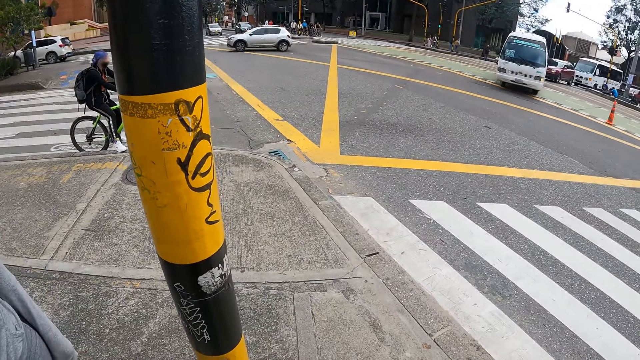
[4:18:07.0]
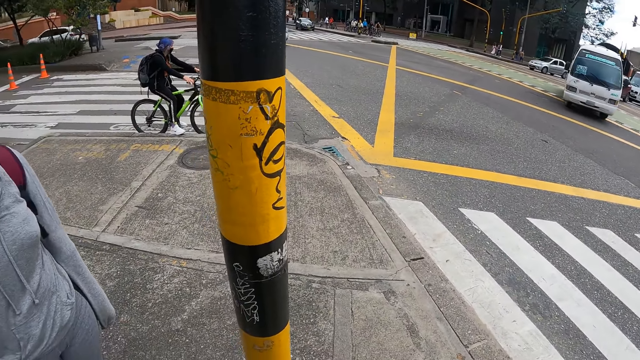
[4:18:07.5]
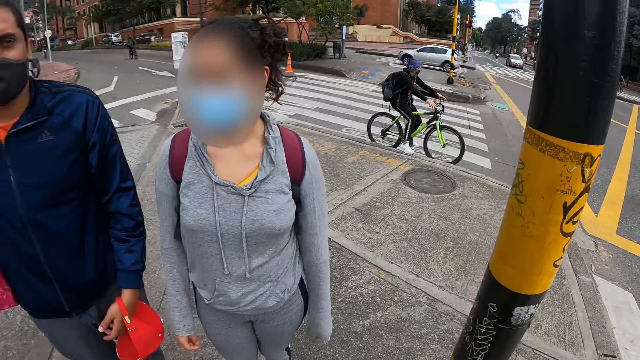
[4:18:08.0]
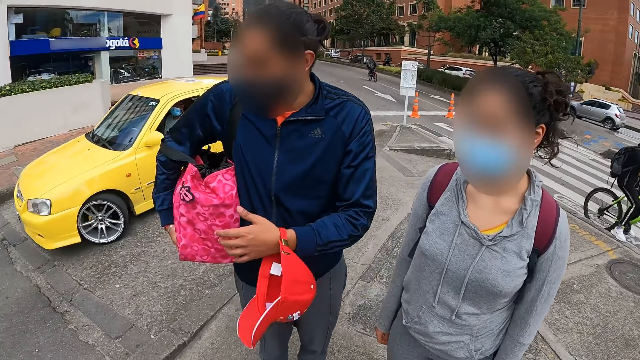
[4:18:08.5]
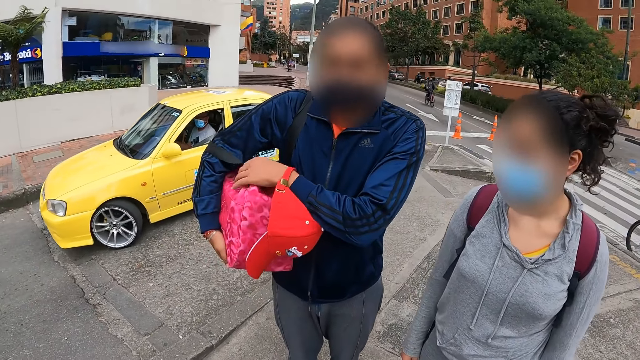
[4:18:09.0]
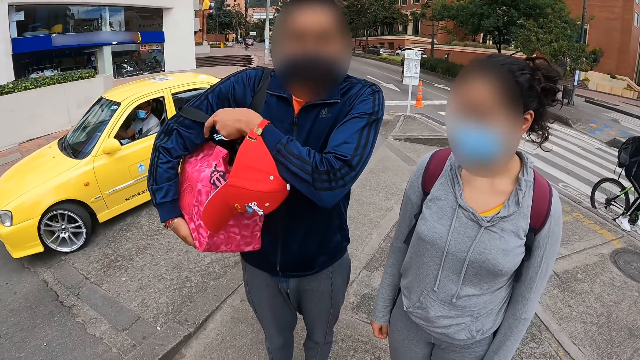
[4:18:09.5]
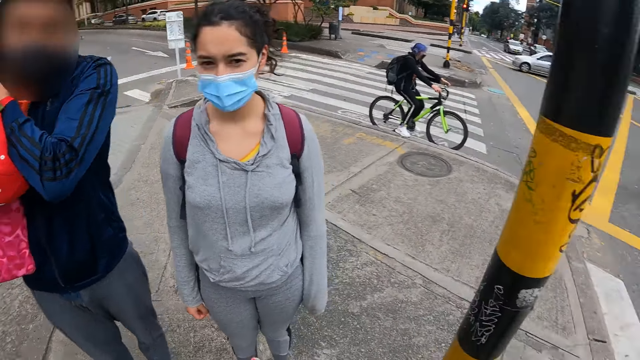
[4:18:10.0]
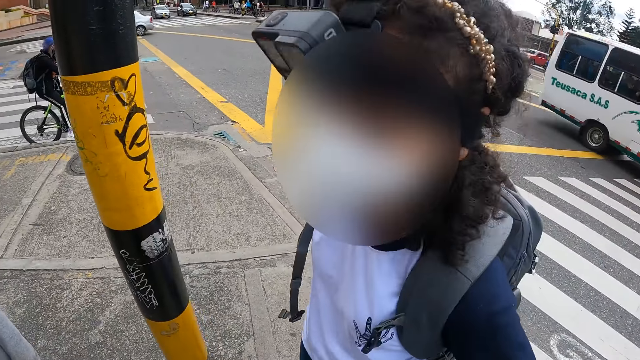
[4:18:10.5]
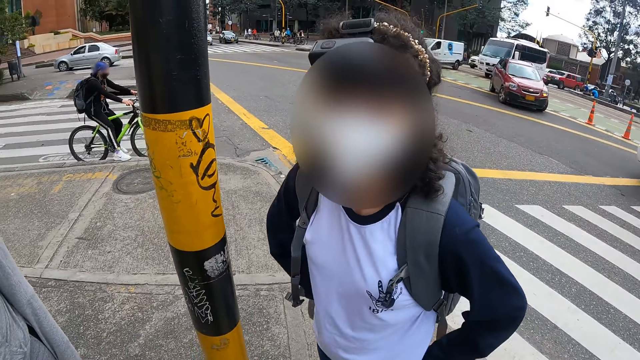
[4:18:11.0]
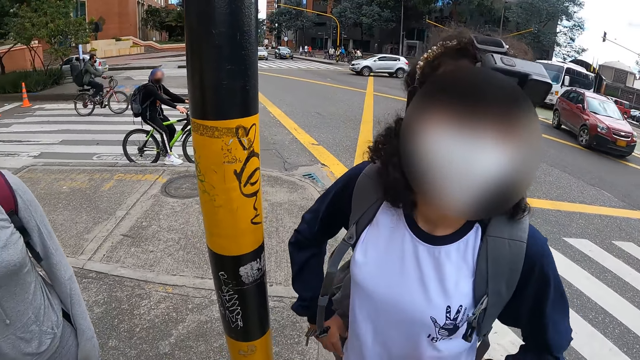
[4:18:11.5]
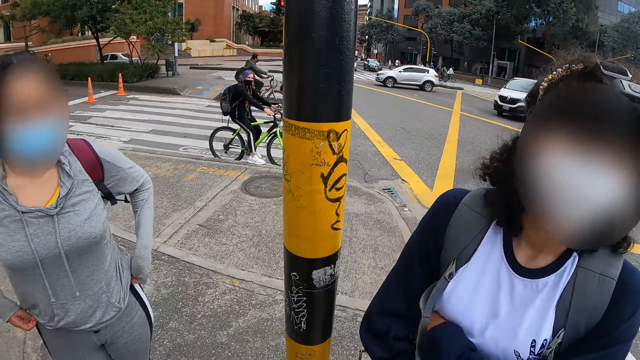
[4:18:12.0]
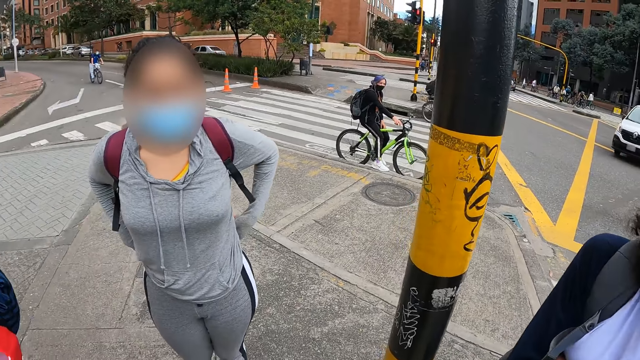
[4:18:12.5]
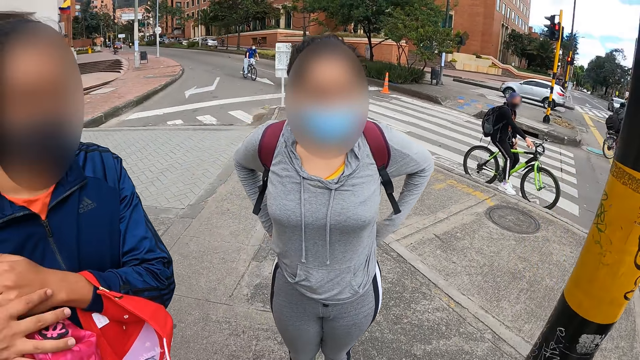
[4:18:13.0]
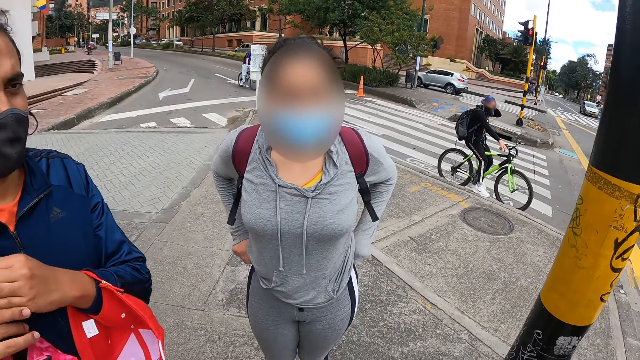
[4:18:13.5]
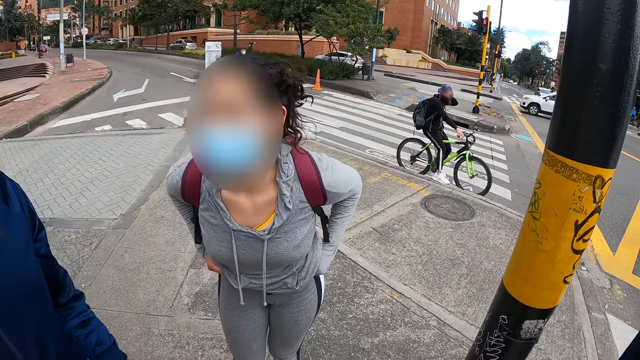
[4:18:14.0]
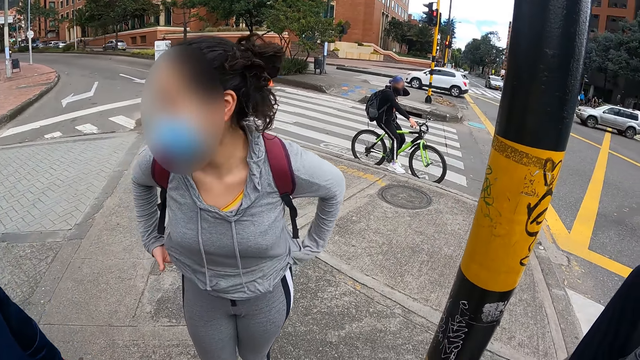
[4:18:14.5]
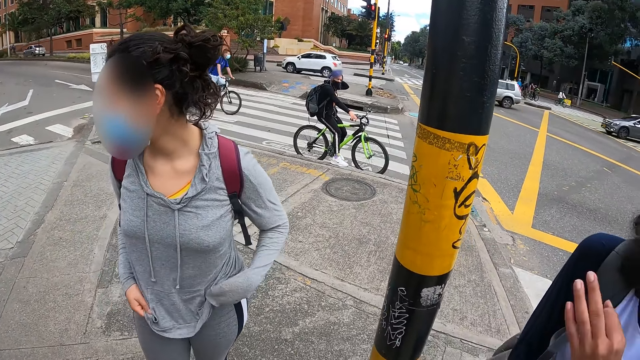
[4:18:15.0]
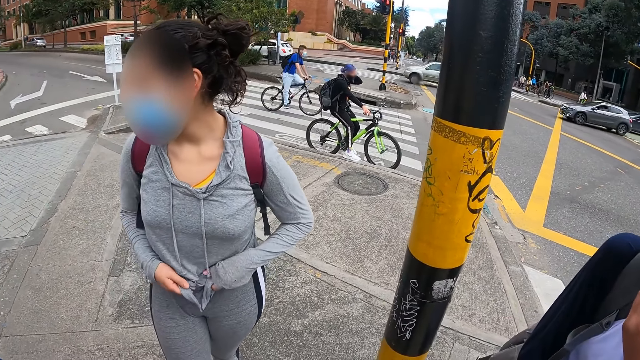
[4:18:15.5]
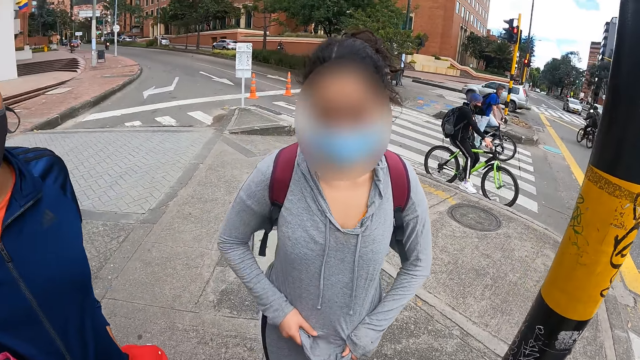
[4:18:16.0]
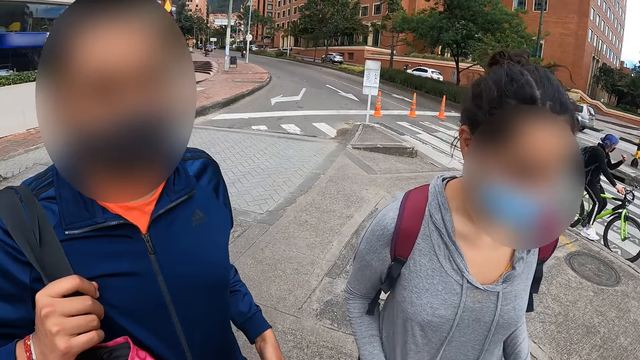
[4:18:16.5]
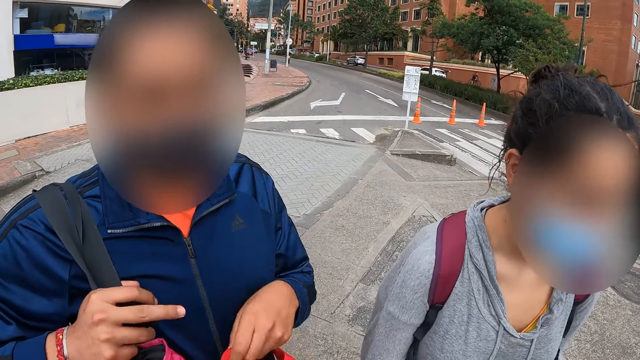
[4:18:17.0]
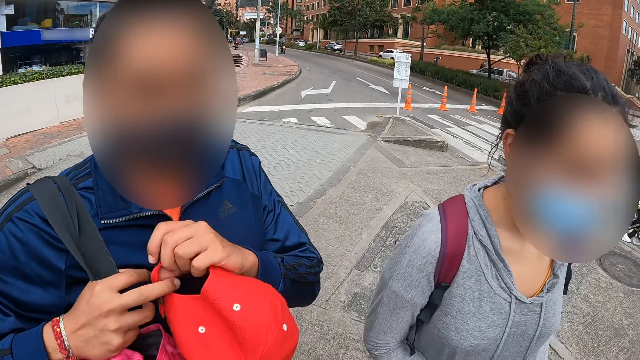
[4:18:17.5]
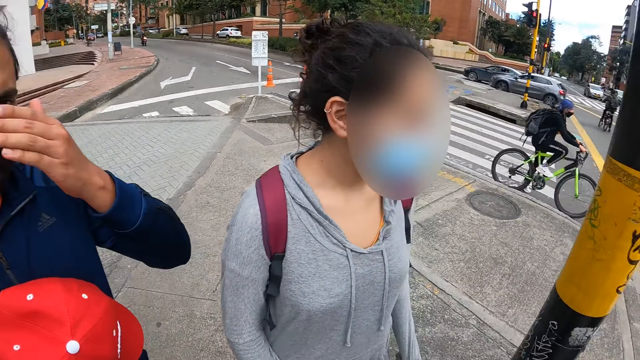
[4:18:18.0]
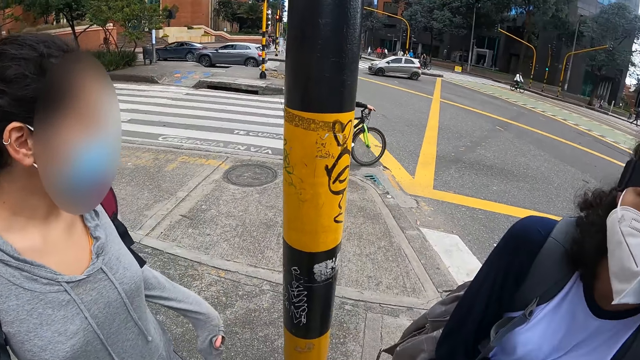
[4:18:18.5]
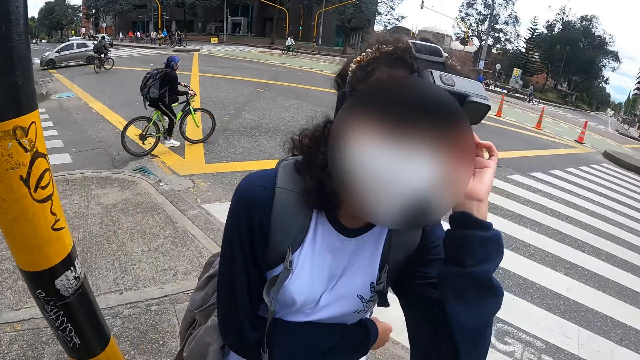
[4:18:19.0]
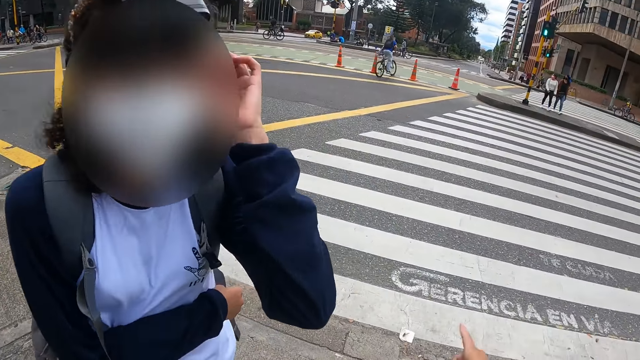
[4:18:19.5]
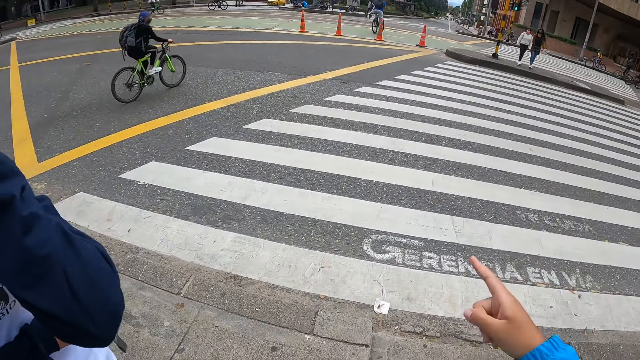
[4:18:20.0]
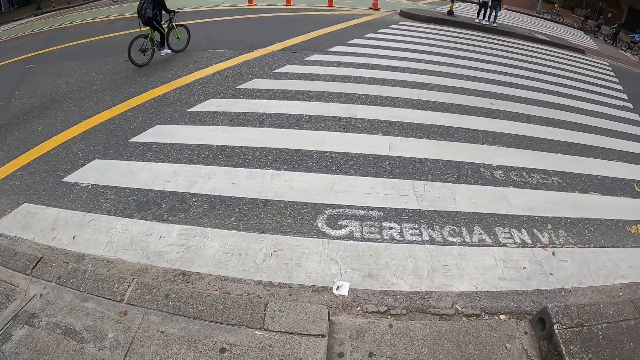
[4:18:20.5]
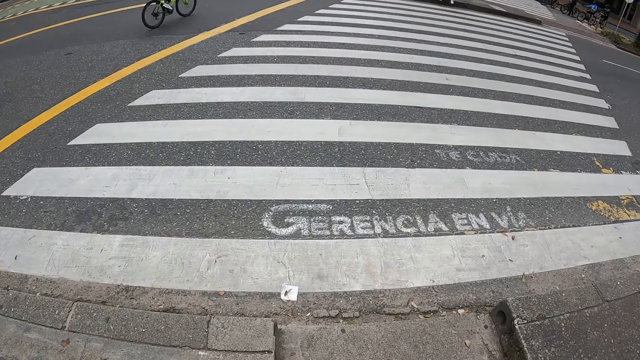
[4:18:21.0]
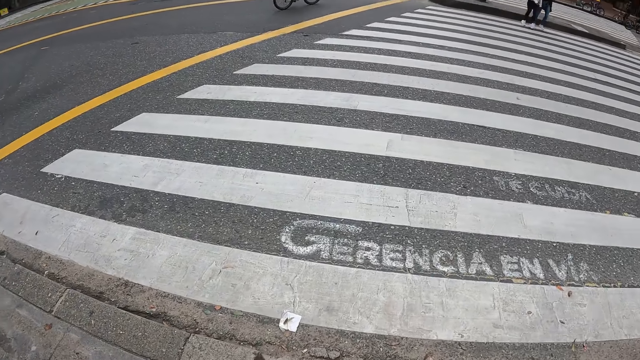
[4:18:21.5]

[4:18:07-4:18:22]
The man adjusts the bag in his right arm with his left hand. A red car drives past the camera wearer. The woman adjusts her cloth with both hands. The camera wearer moves the hand. The man passes the cap in his left hand to his right hand and touches his face with his left hand. The camera wearer looks around. They point out. They interact with the women and the man.

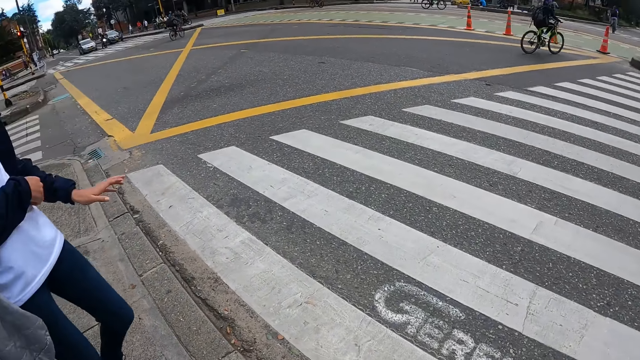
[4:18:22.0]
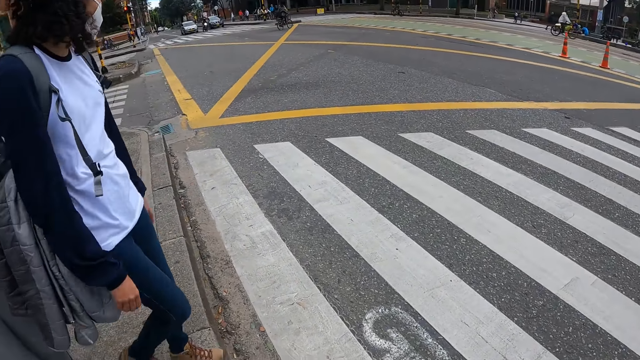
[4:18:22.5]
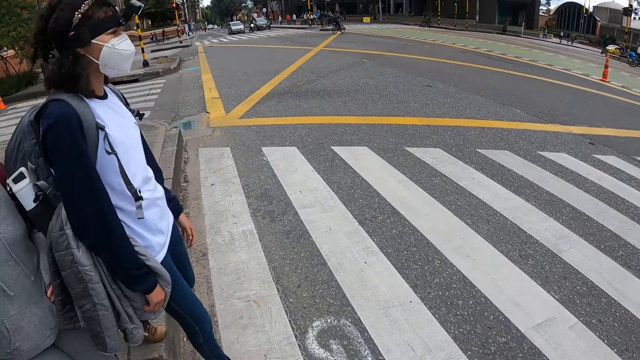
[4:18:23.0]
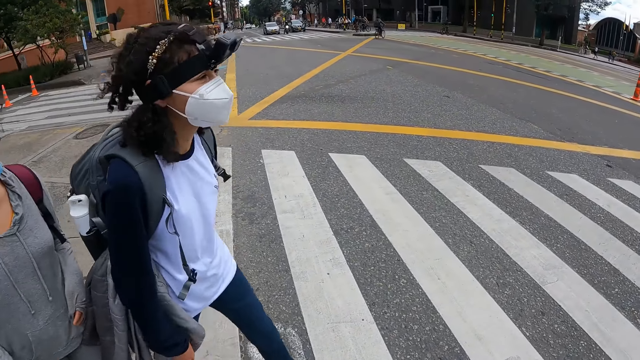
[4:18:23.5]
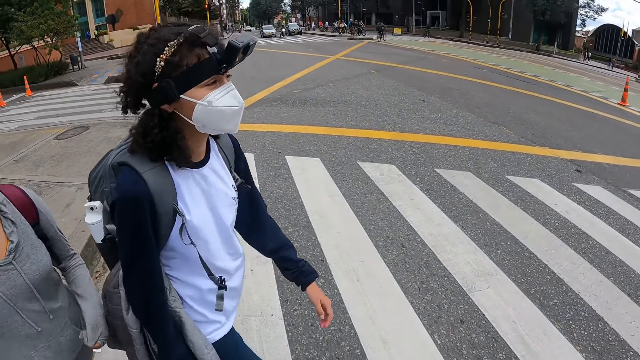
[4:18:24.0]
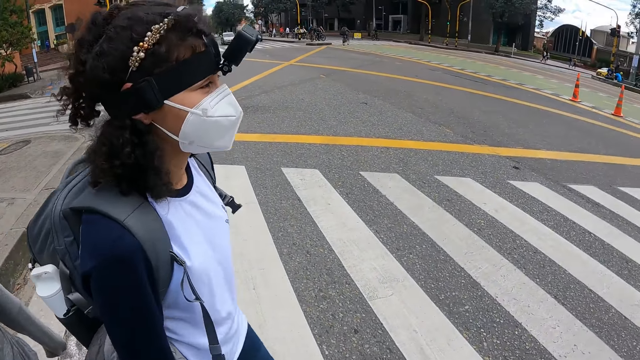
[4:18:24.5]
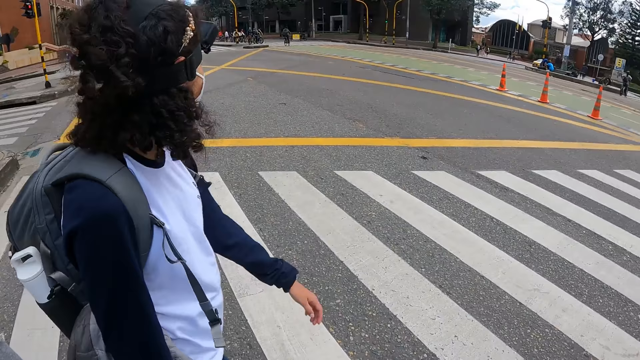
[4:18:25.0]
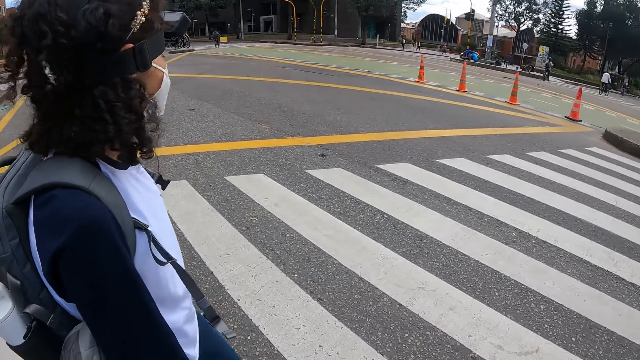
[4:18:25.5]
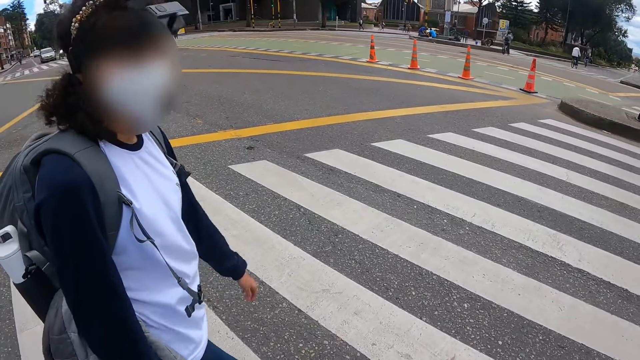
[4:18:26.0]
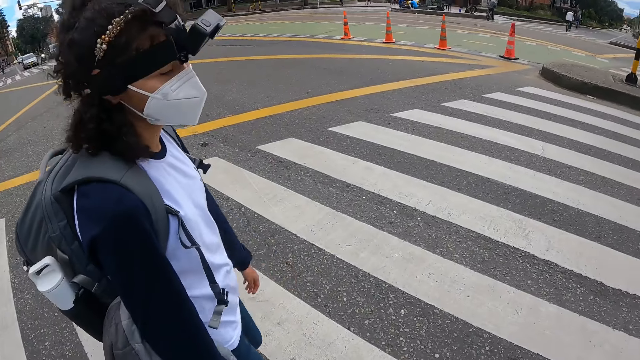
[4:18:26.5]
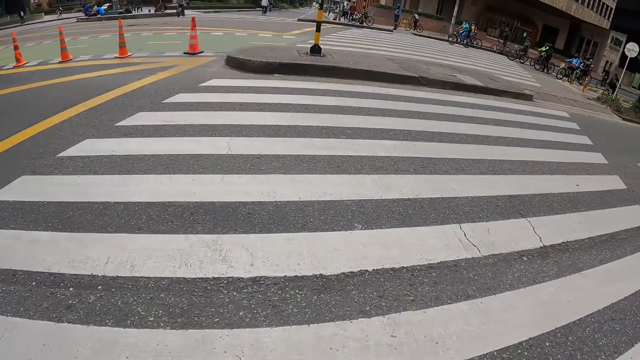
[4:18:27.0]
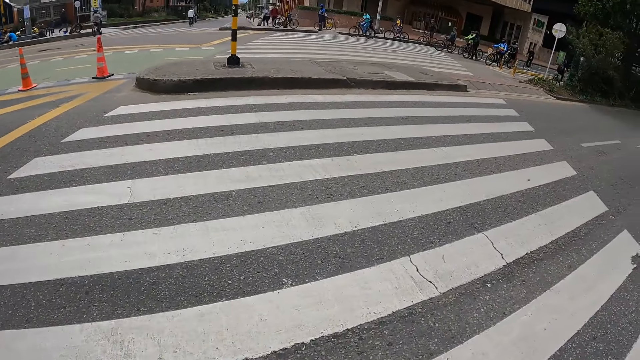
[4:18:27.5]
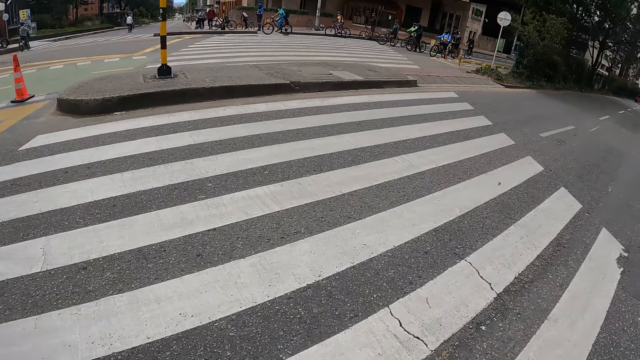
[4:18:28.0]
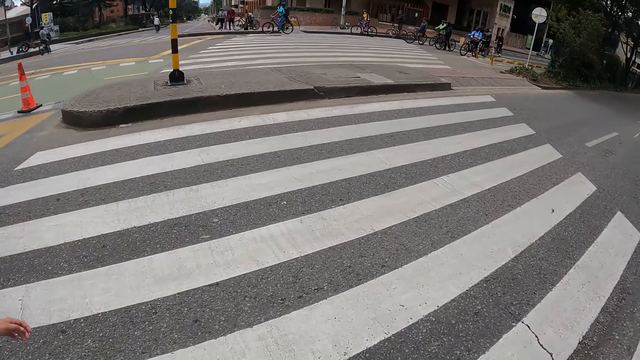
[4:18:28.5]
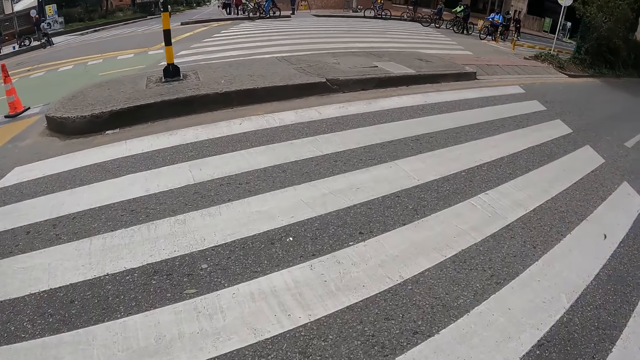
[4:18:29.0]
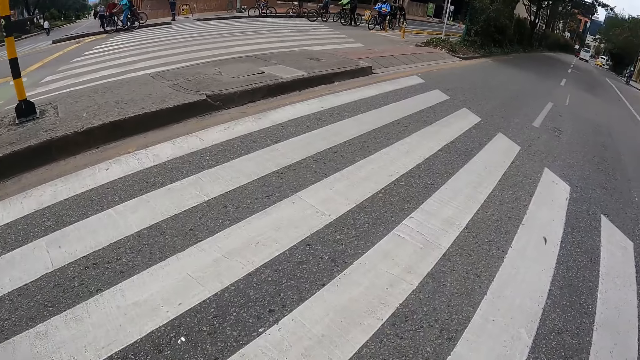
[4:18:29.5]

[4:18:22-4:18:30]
The camera wearer crosses a road with the woman, the man and another woman.
